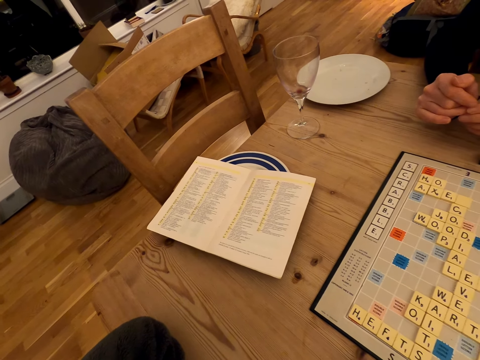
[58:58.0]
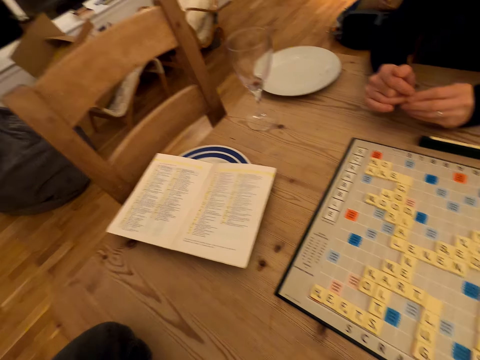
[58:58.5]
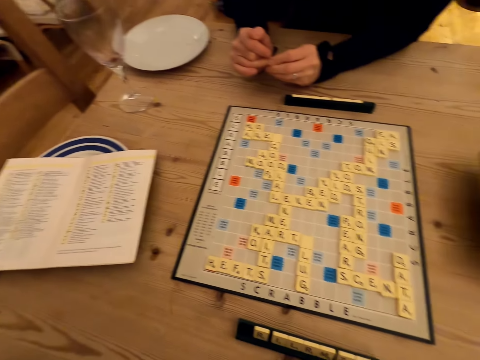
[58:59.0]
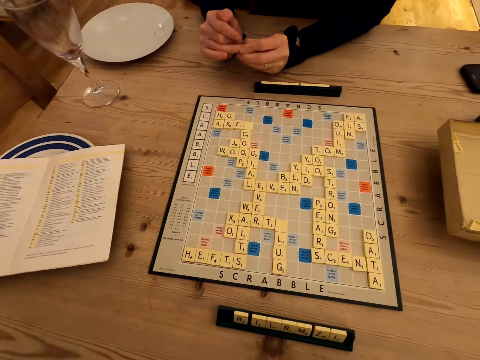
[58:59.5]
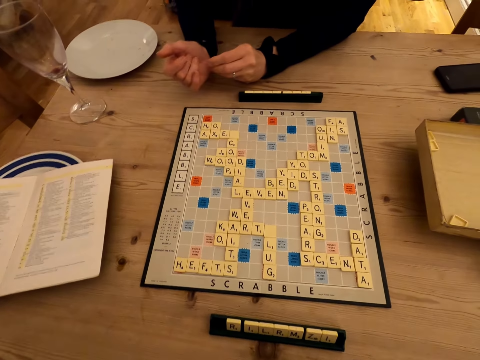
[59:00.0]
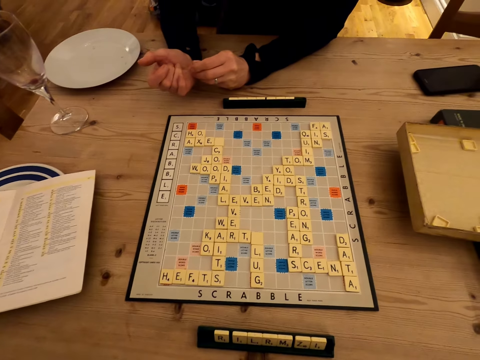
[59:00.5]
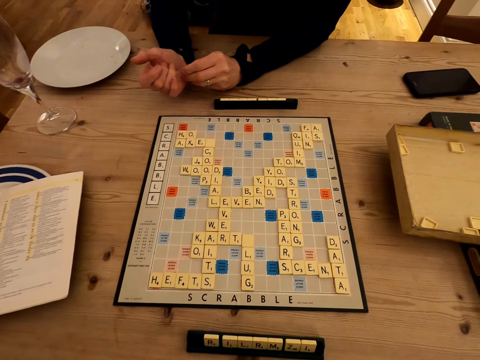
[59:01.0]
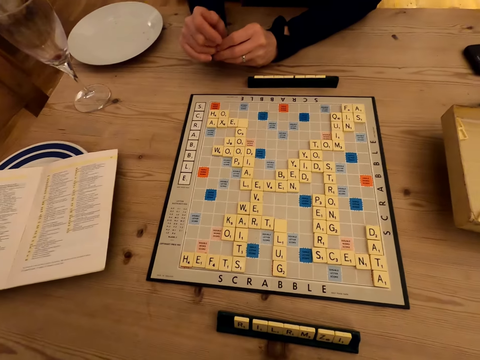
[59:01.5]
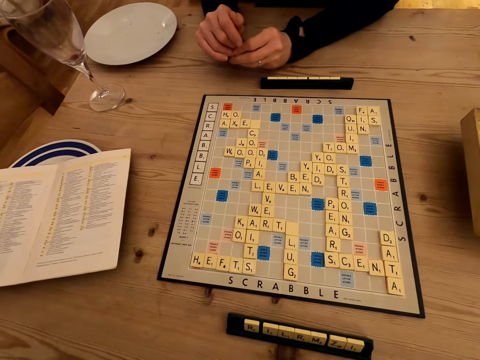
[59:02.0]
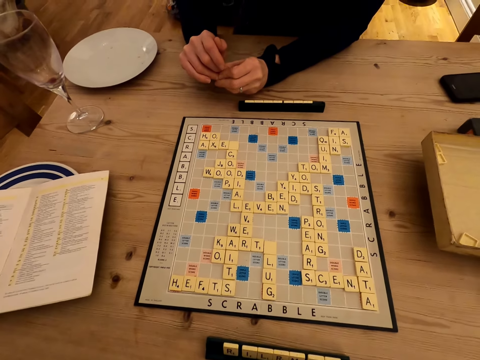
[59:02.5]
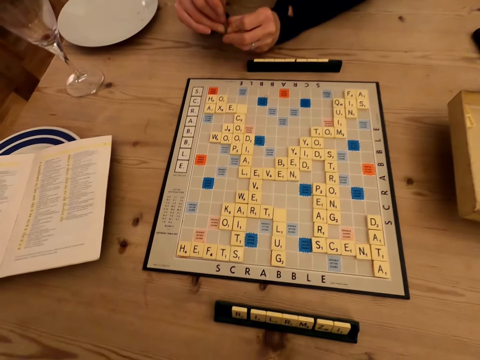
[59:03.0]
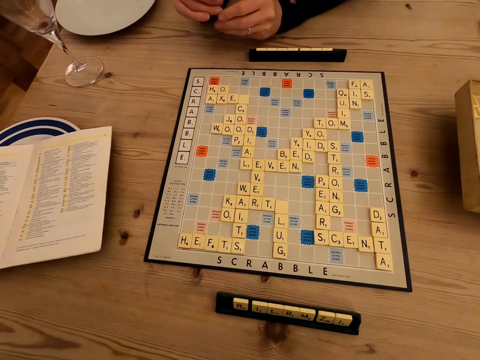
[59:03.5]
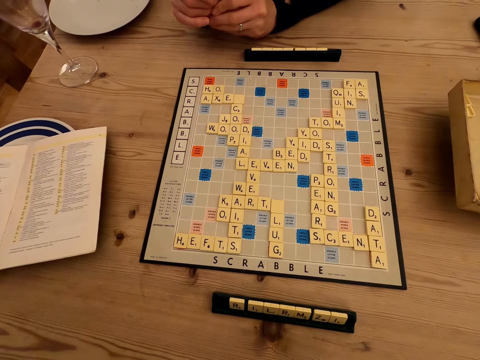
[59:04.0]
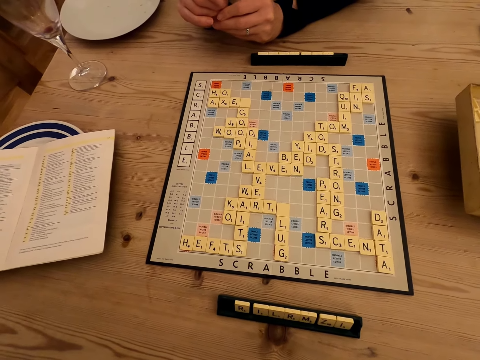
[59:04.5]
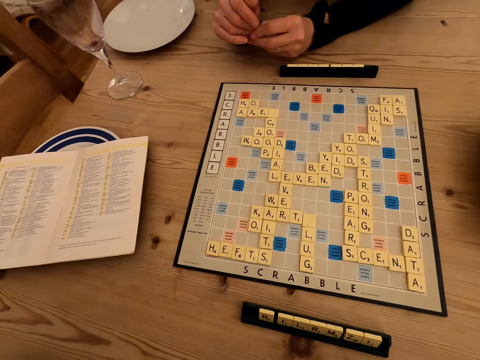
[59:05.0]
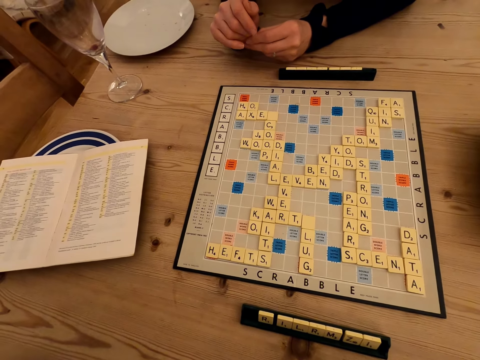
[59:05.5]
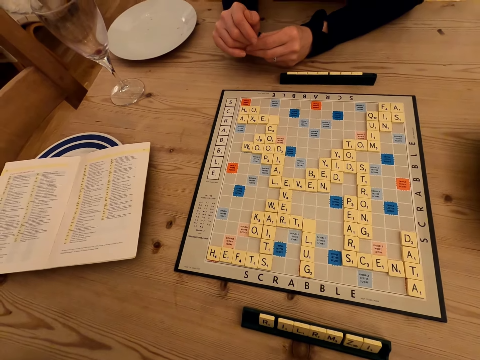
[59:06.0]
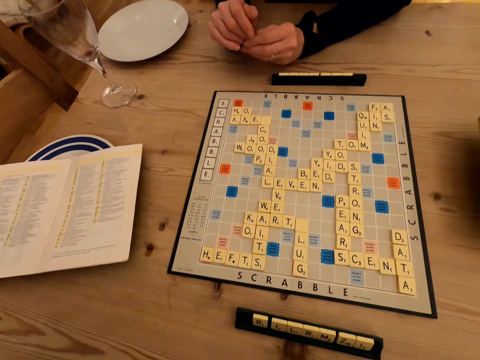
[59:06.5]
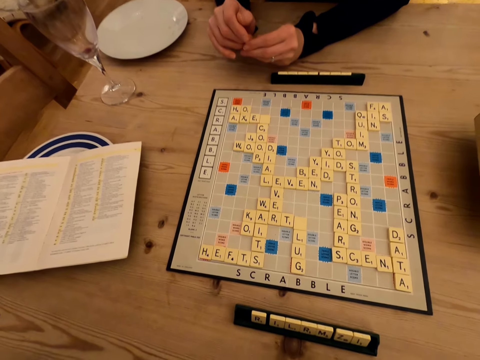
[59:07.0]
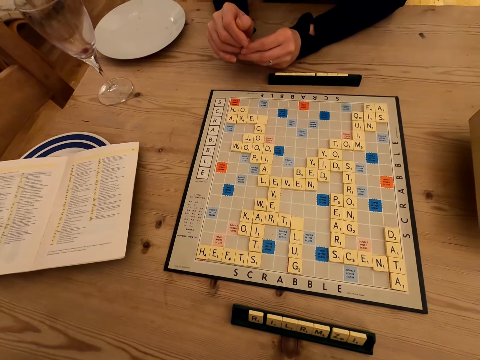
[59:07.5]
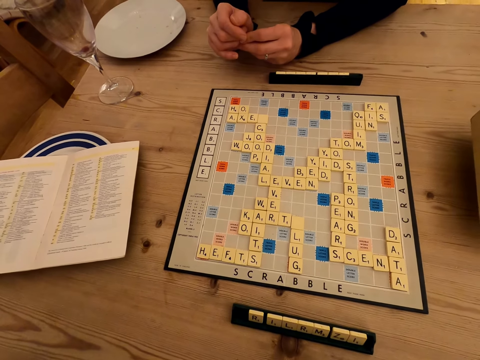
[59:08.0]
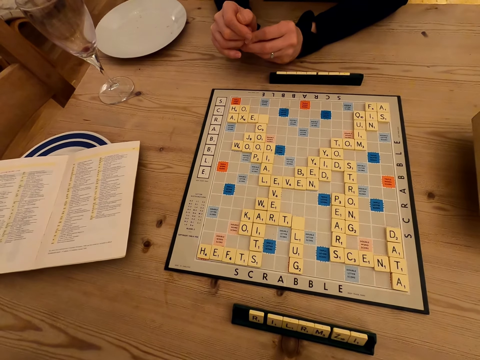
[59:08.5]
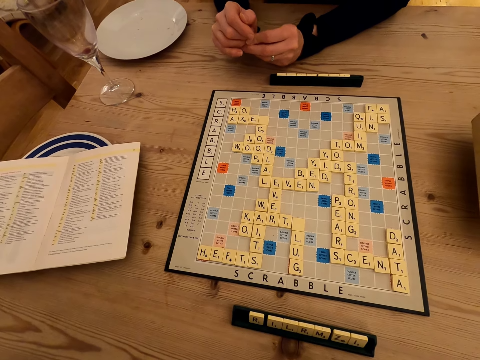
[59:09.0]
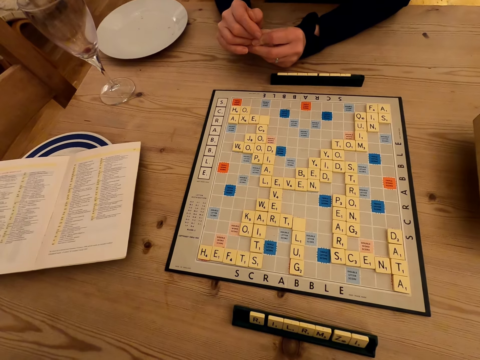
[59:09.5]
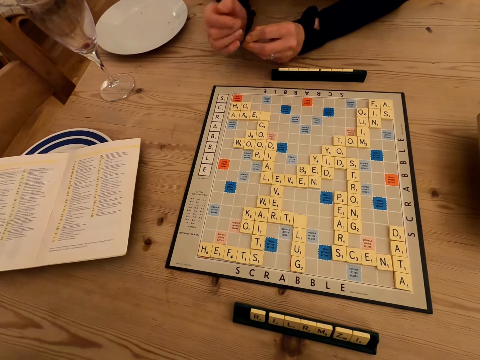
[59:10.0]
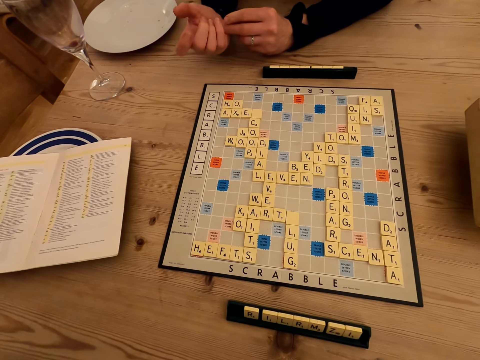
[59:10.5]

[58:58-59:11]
A woman removes dirt from the finger. The woman converses with the camera wearer.

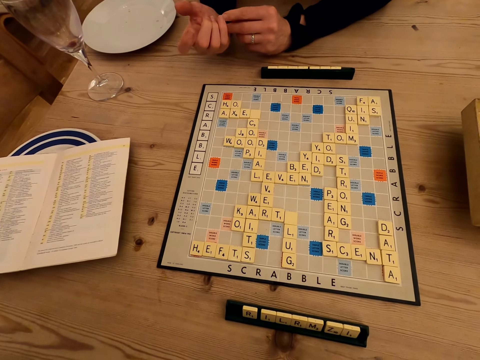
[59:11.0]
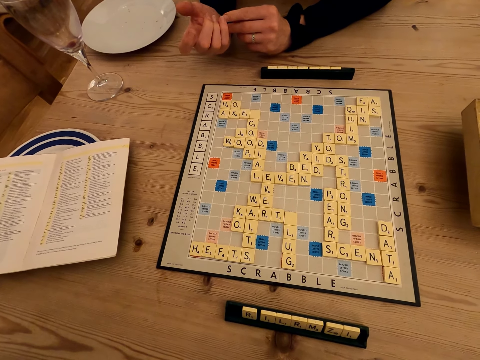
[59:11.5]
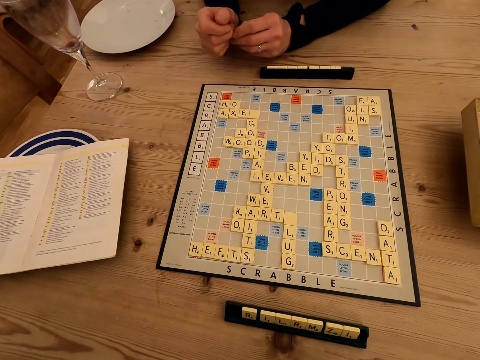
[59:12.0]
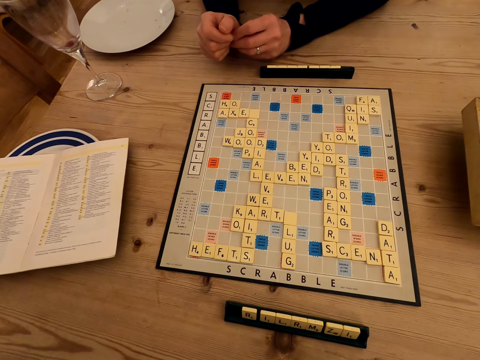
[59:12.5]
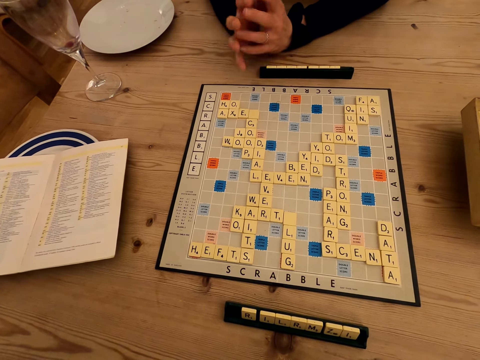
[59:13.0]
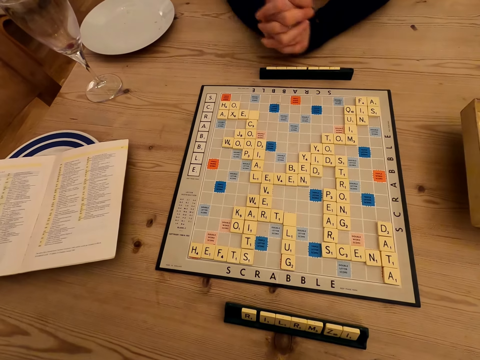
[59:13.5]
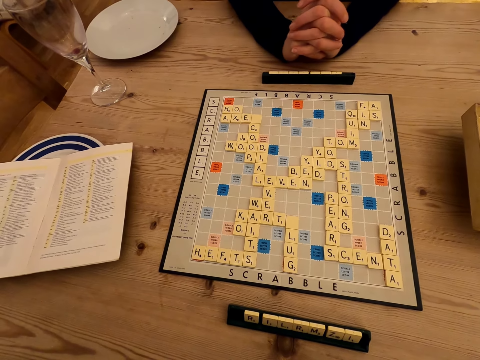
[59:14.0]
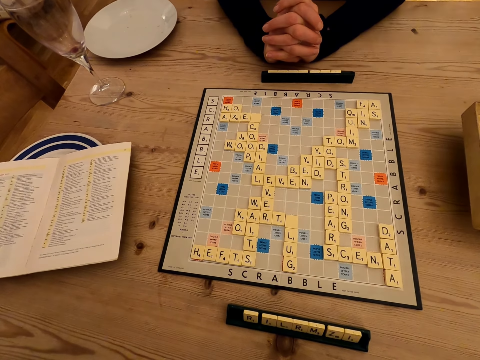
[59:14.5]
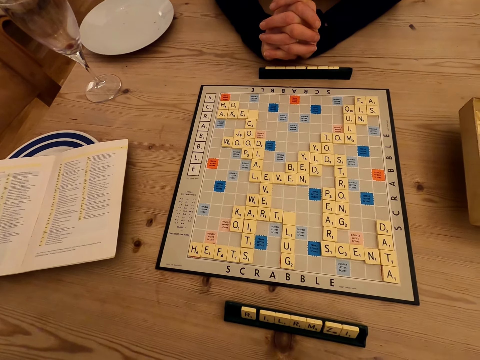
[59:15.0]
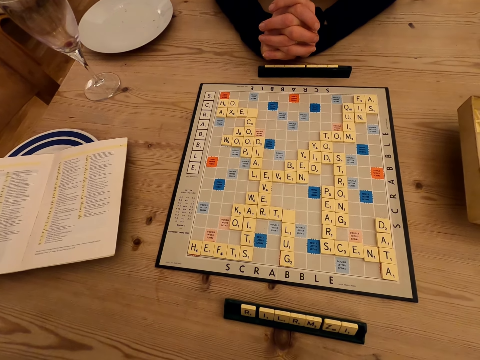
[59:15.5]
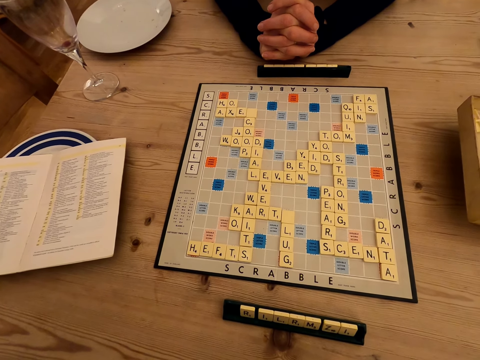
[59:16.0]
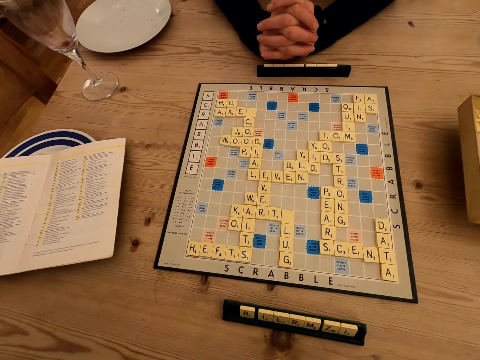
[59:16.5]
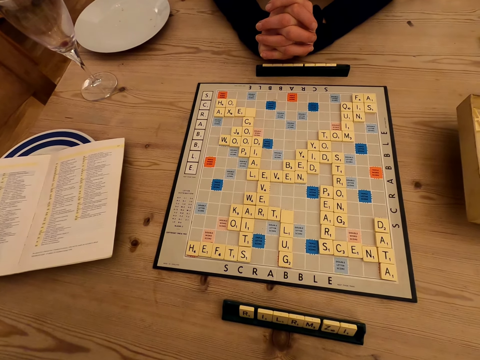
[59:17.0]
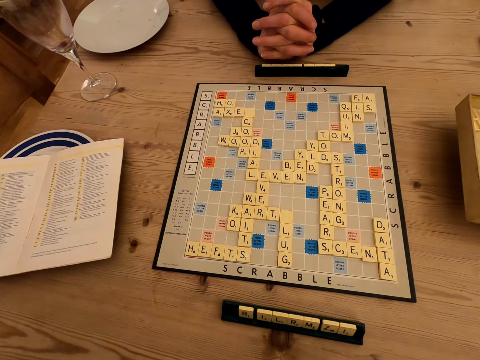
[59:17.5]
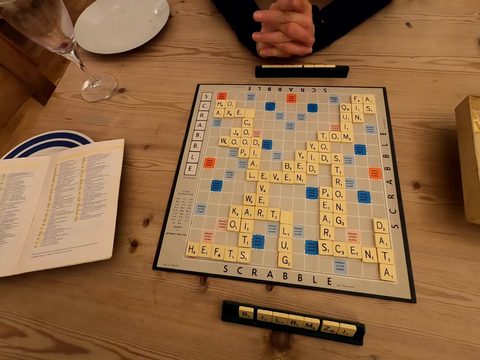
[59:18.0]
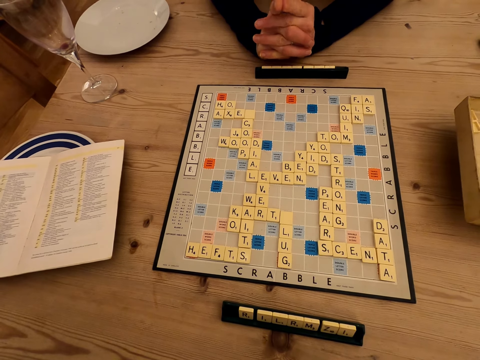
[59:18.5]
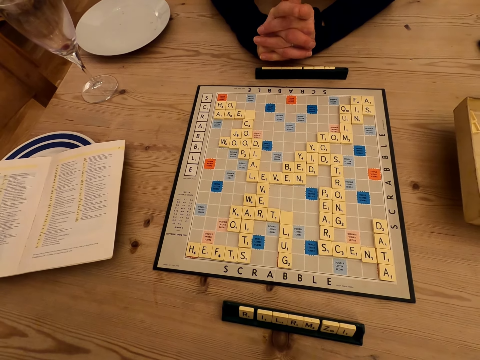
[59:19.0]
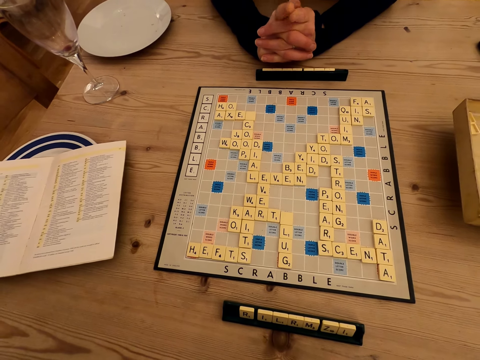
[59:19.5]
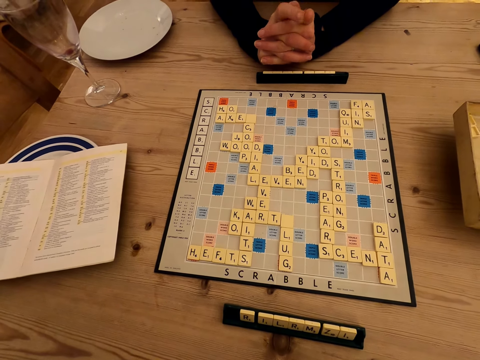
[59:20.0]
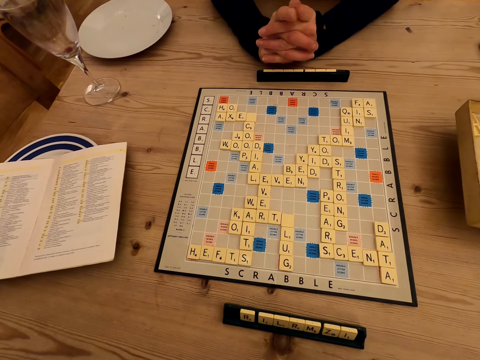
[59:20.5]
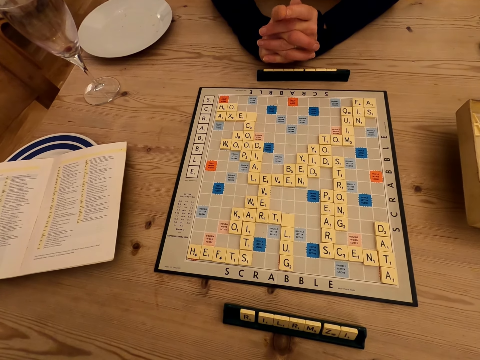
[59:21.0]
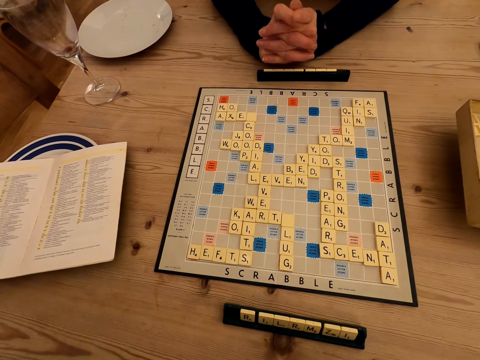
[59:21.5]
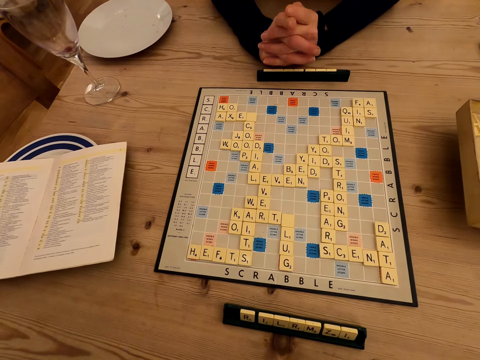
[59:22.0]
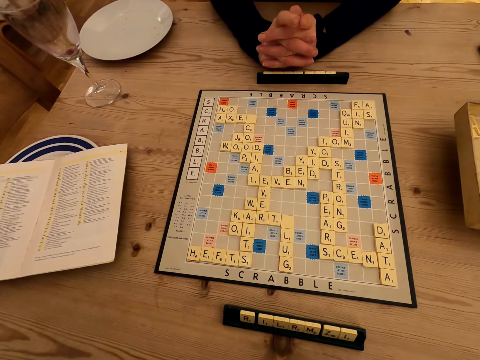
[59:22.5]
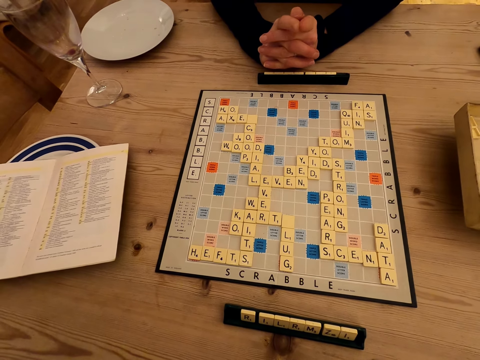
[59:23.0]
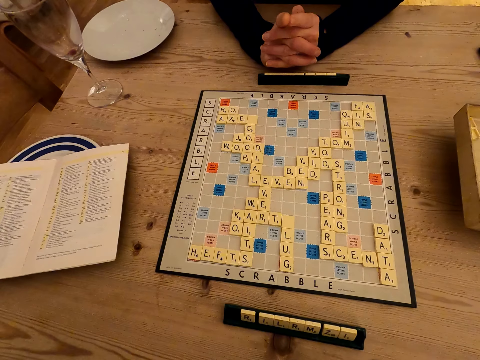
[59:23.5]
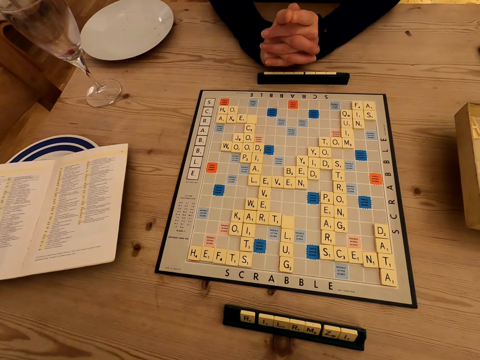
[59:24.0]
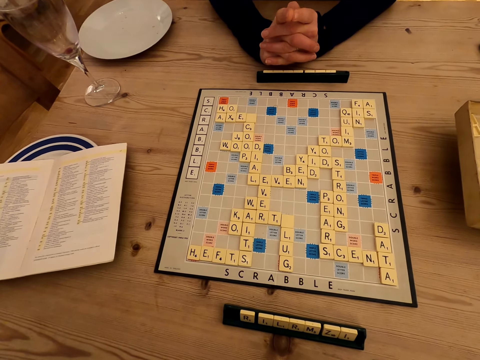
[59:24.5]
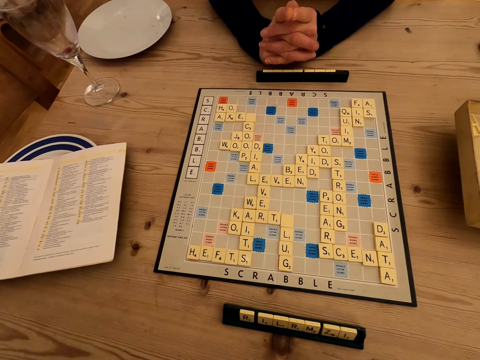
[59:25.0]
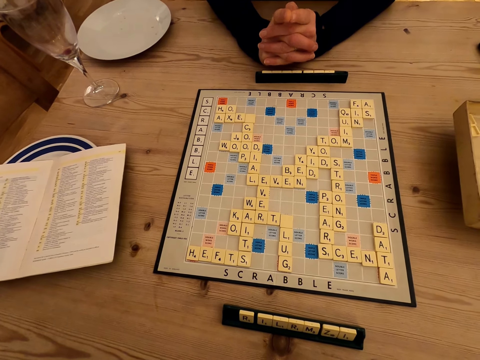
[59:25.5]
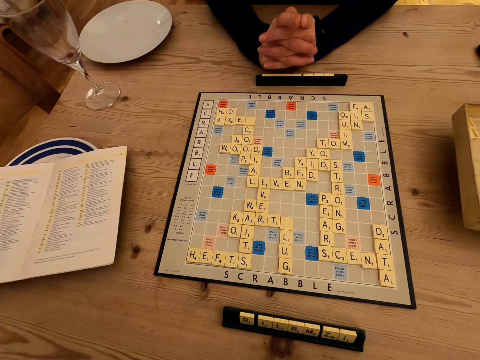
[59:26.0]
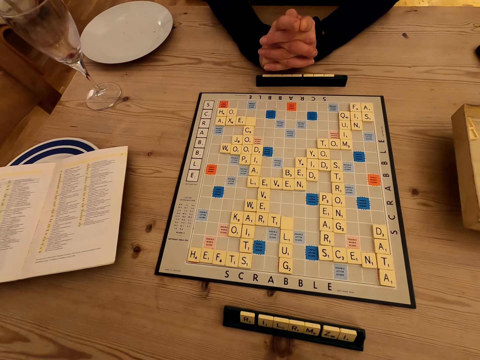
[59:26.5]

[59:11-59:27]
The camera wearer folds hands. A woman intertwines fingers and watches the scrabble board. The camera wearer moves hands.
